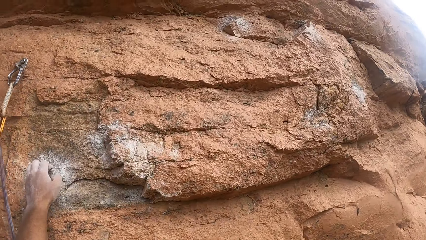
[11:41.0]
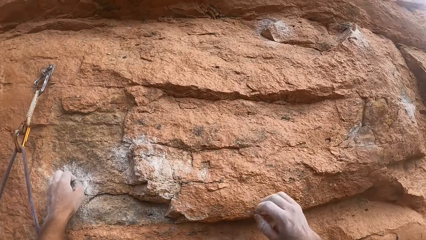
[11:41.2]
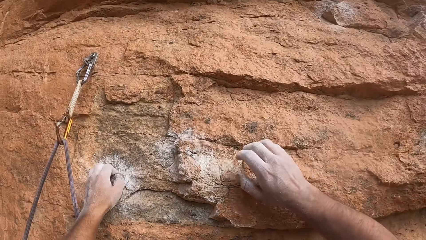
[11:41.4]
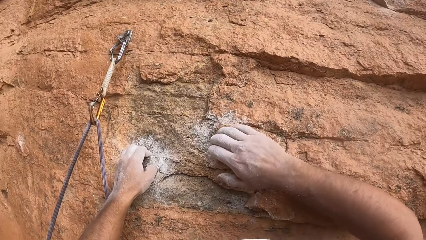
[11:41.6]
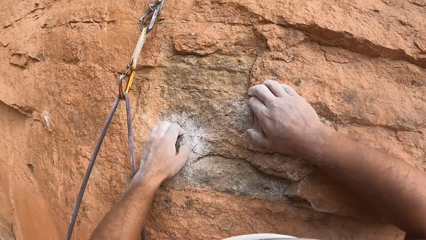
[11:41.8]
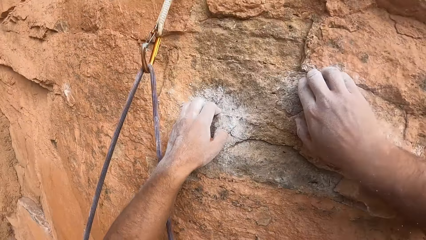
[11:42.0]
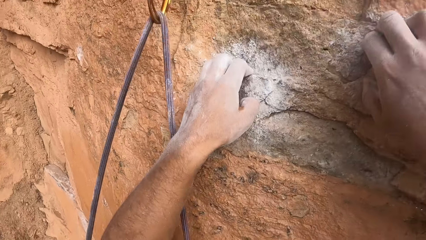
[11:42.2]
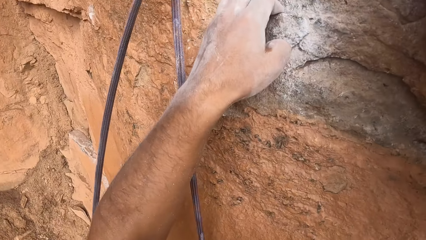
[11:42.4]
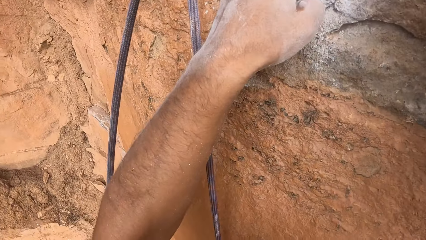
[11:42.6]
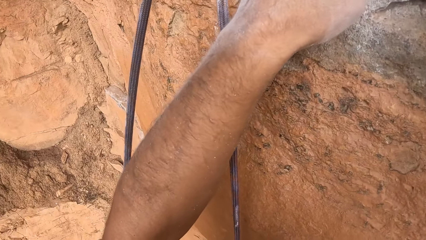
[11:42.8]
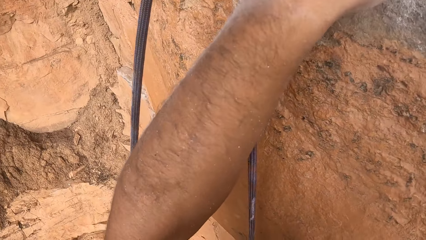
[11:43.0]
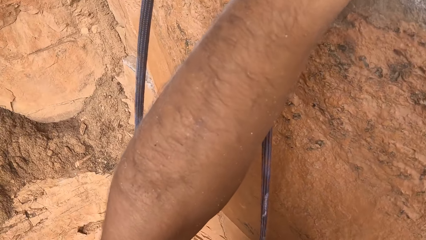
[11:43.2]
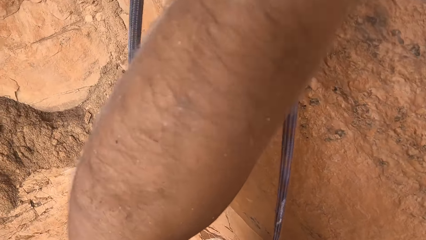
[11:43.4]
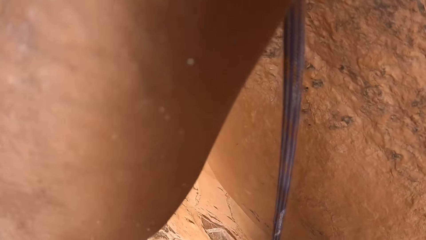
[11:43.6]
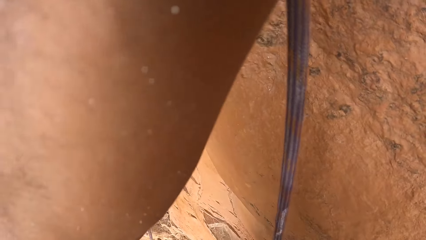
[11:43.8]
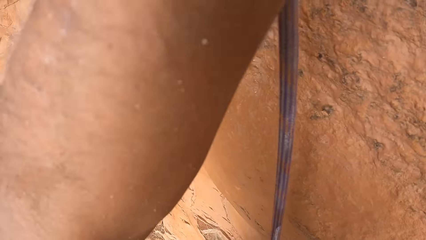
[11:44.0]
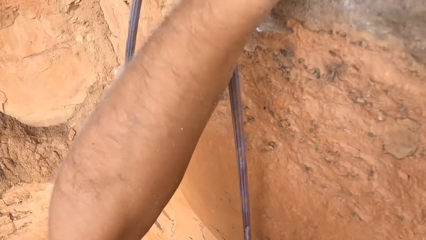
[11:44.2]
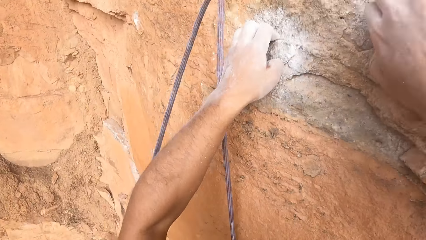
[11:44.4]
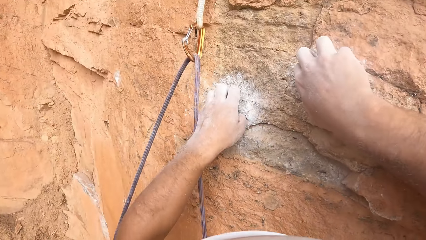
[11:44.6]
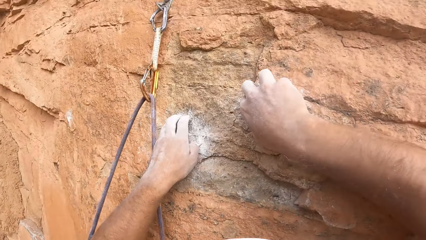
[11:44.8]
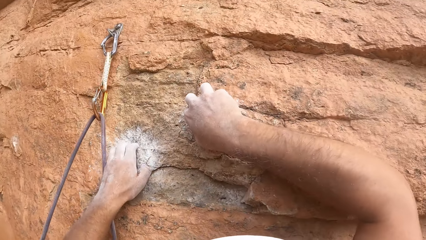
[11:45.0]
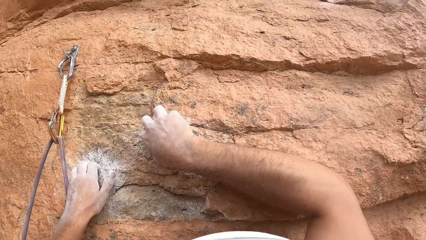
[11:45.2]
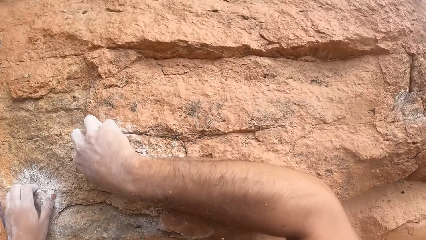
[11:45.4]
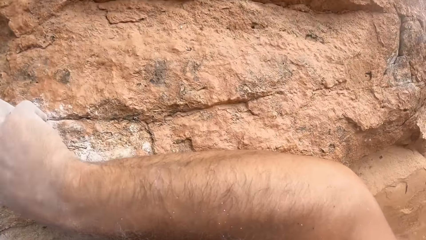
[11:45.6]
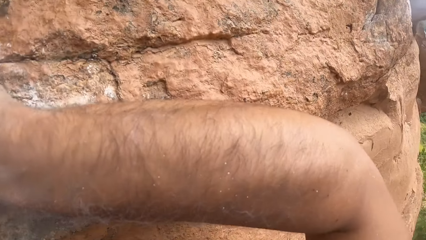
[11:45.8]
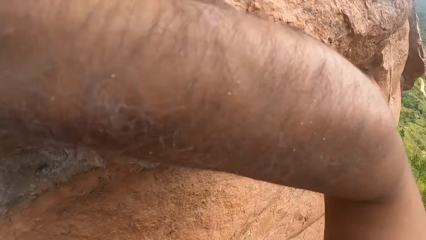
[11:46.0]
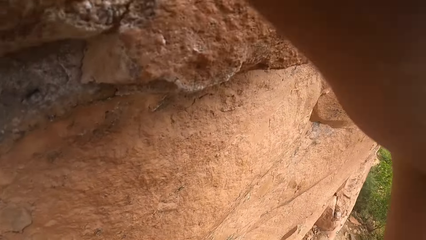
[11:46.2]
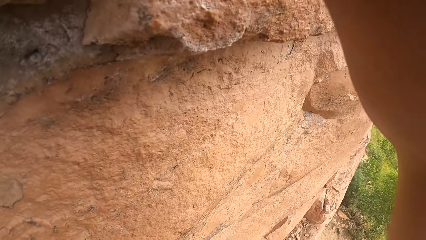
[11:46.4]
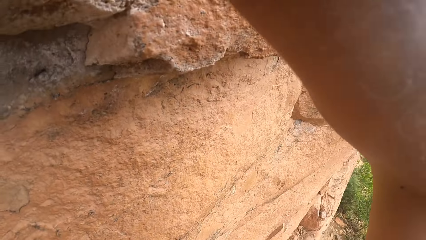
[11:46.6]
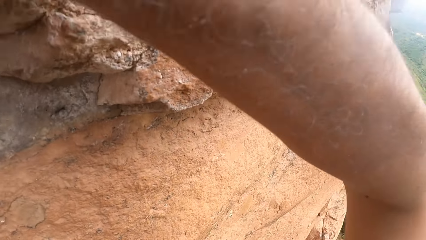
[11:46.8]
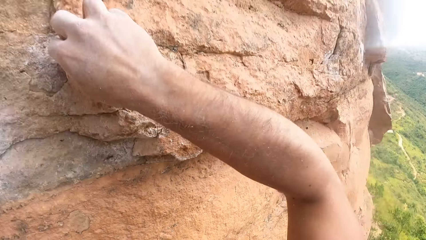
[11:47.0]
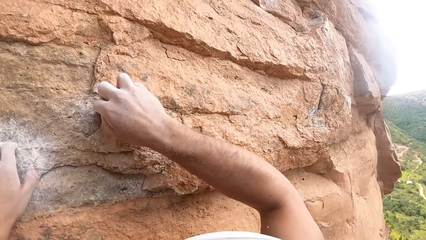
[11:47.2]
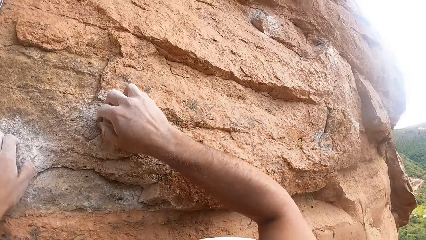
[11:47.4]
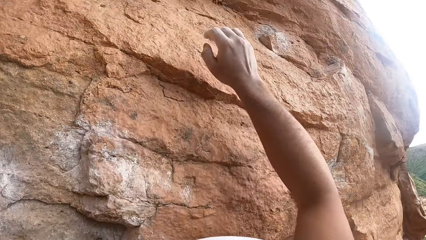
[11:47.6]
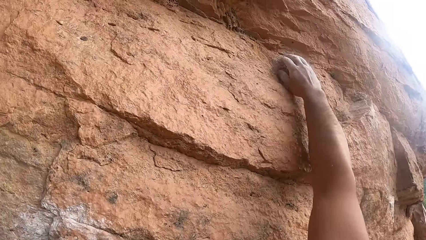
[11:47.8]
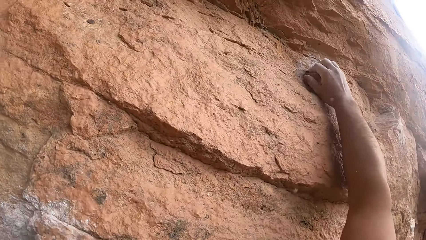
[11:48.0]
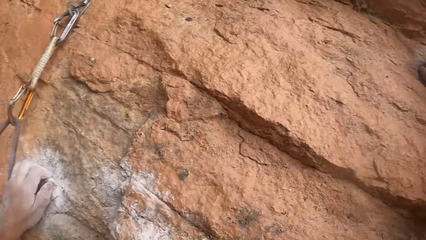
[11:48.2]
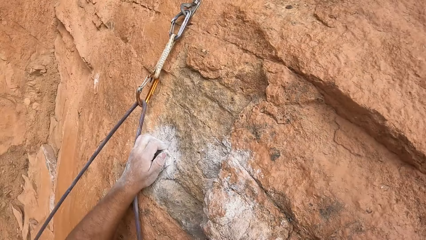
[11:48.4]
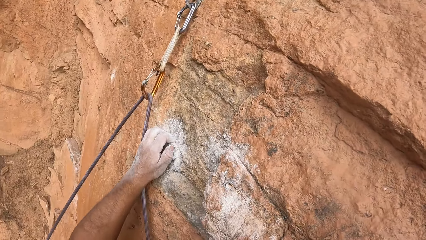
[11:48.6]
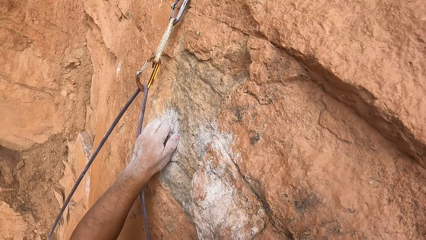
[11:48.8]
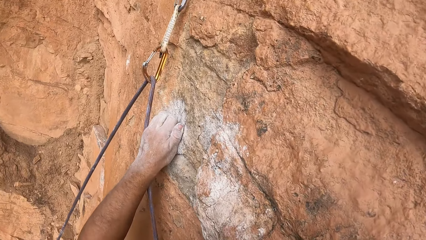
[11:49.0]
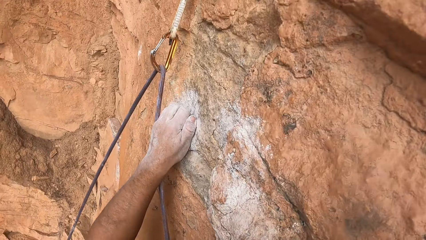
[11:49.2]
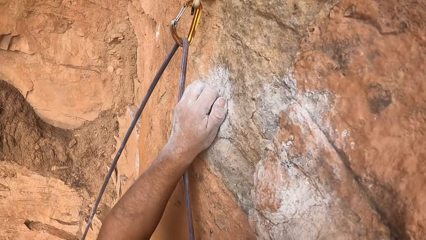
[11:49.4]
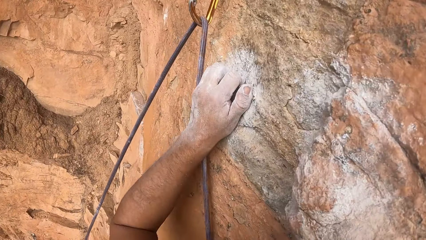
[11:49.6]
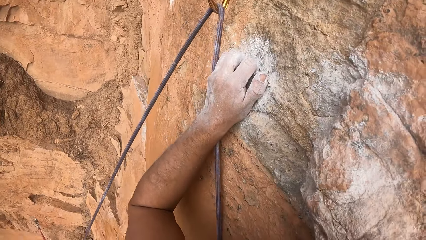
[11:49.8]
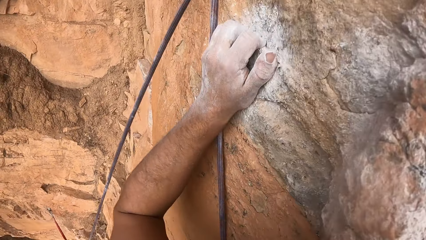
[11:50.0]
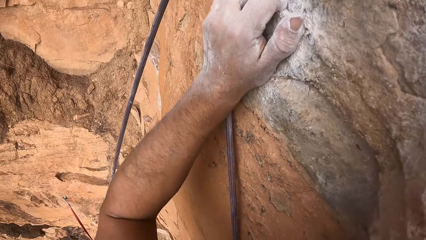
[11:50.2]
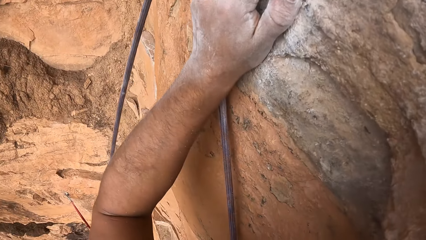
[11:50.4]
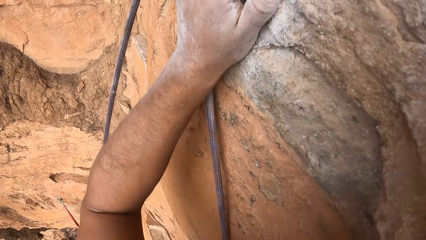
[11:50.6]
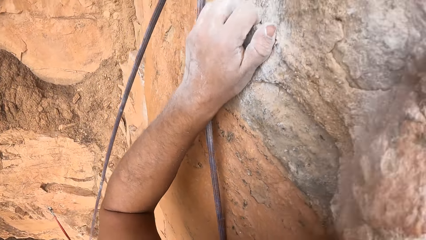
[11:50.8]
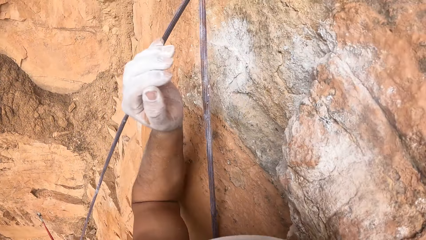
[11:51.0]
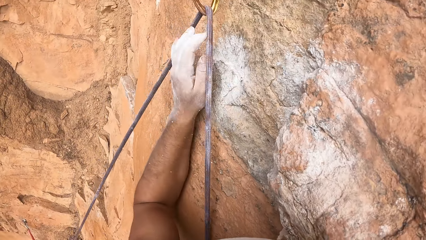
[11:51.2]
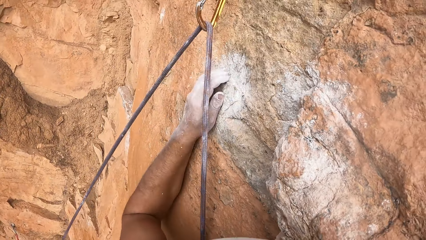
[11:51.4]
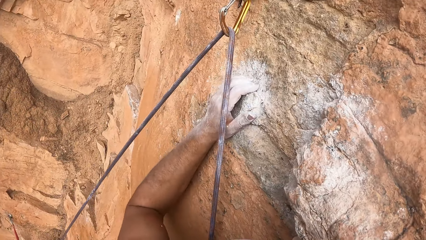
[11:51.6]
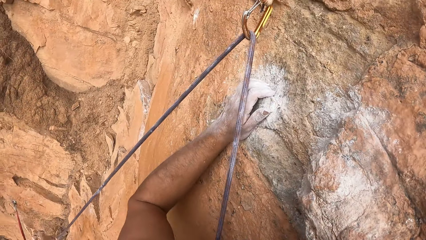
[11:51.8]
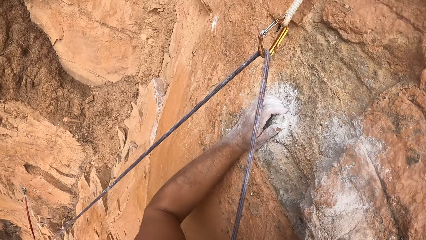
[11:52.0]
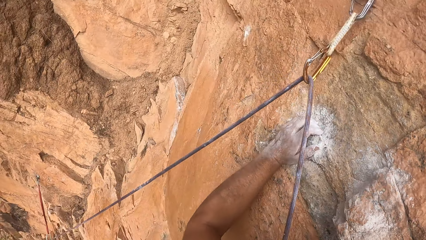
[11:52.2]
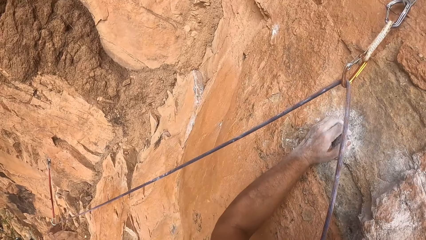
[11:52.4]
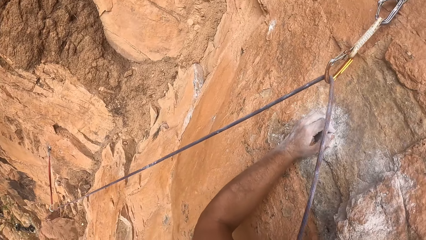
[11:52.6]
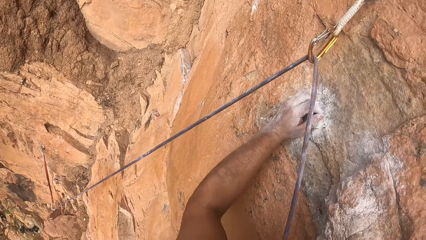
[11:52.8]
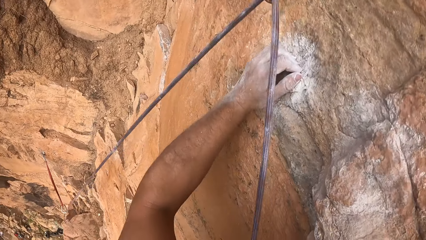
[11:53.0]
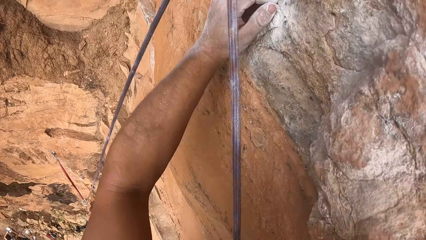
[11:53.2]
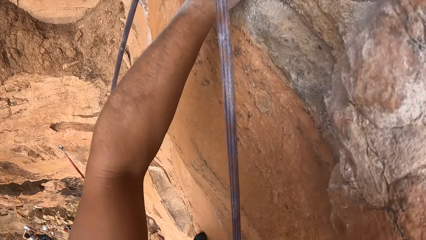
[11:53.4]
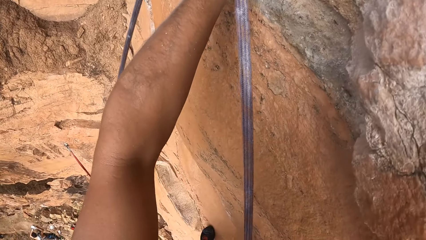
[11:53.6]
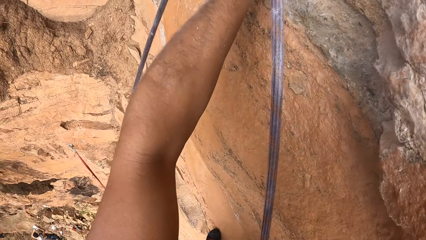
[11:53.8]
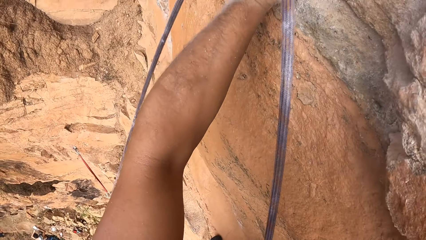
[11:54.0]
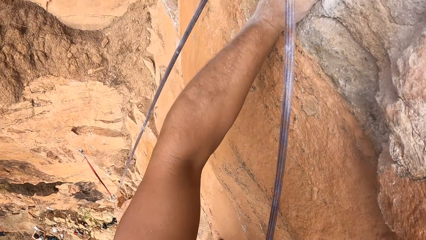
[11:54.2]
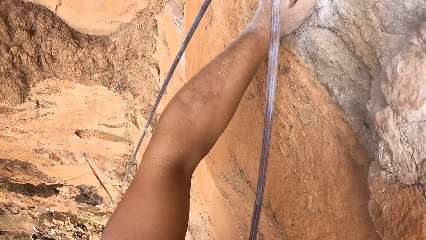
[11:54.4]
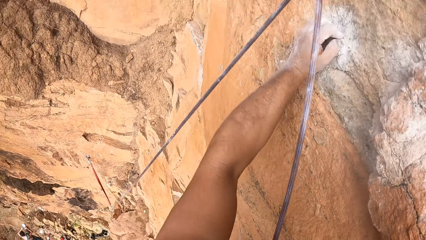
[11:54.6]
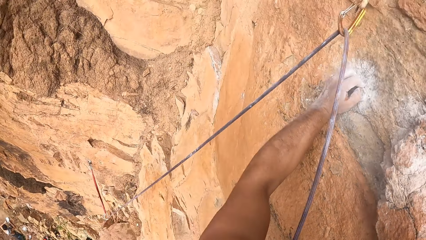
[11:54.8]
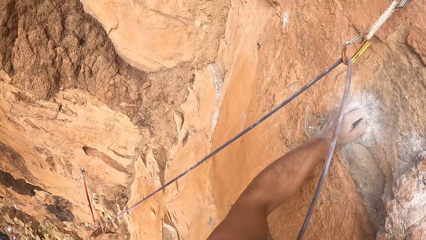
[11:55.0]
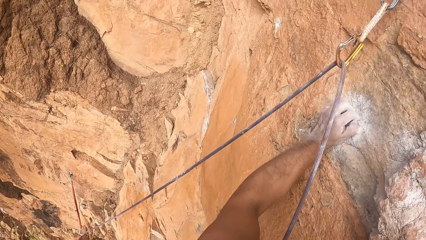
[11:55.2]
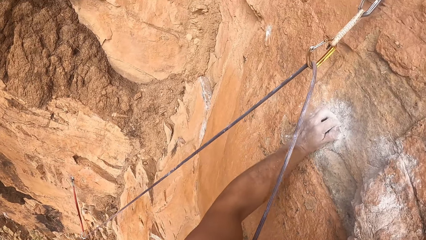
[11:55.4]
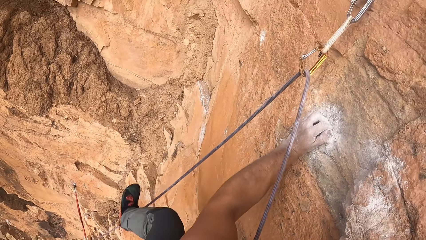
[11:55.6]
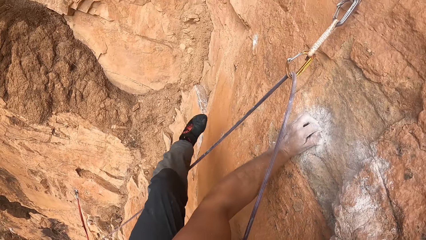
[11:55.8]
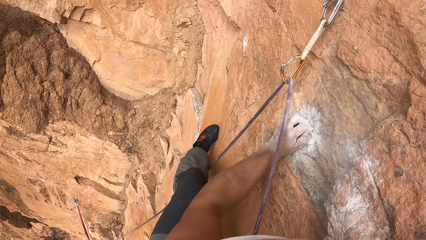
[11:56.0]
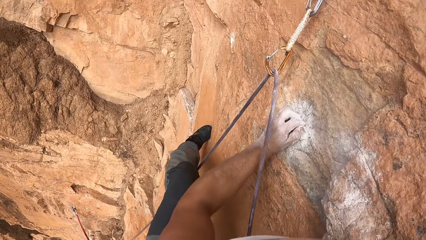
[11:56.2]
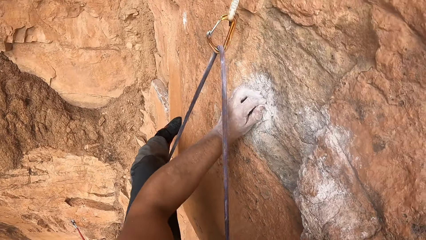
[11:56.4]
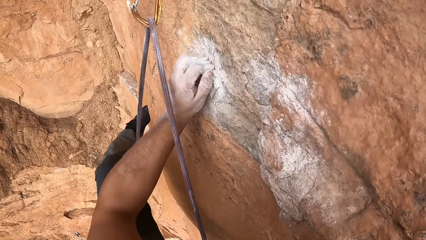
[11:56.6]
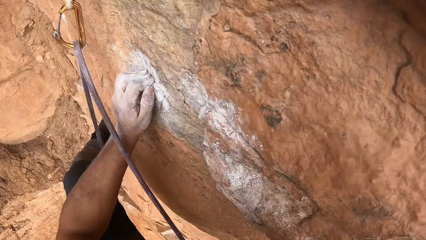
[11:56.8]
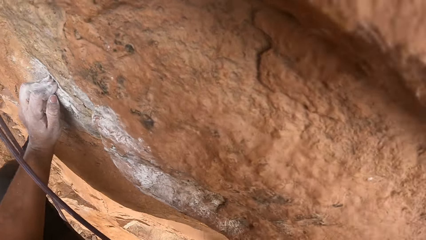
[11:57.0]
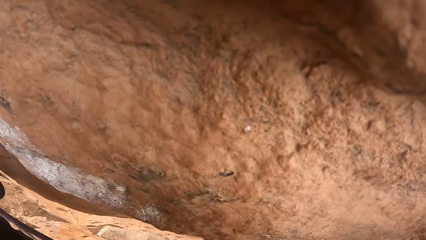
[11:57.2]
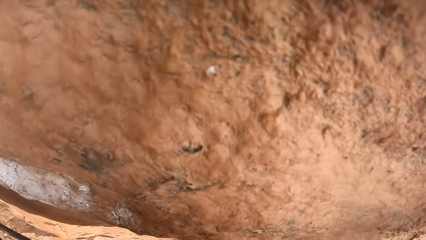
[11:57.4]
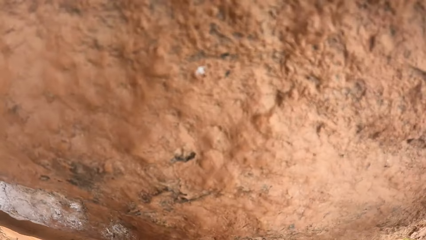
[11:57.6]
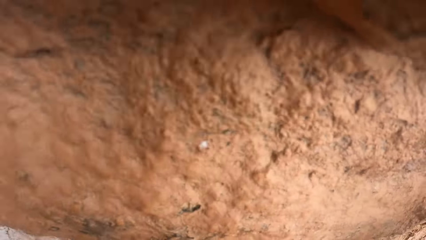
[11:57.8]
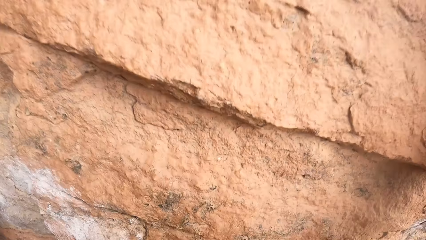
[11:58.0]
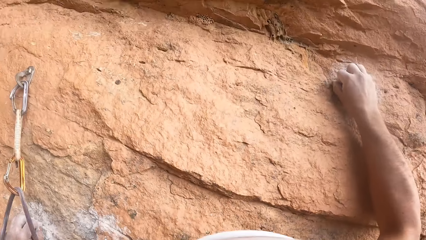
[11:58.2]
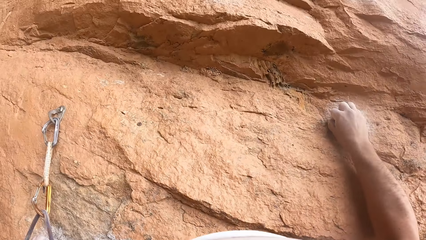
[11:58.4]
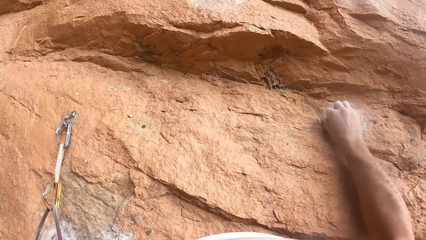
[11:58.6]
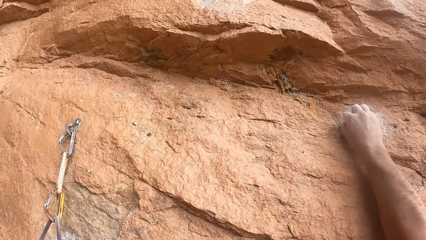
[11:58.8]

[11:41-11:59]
The camera wearer places the right hand on the rock. They look down. They move the right hand on the rock. They look aside. They place the left hand on the rock. They look down. They move the left foot.
